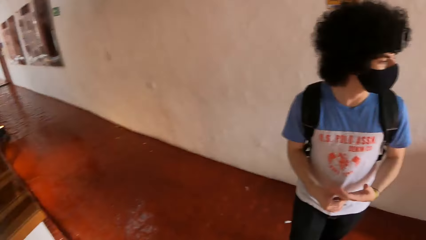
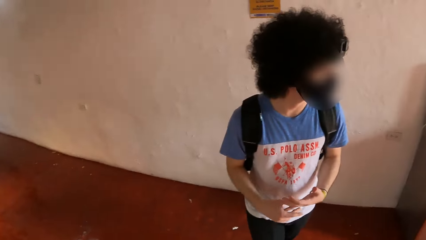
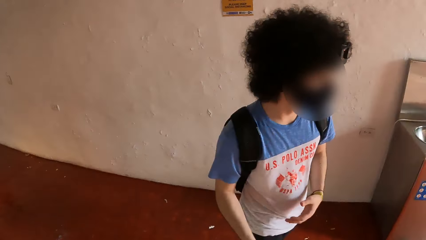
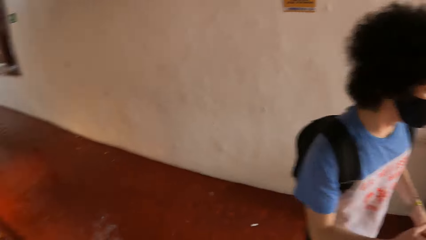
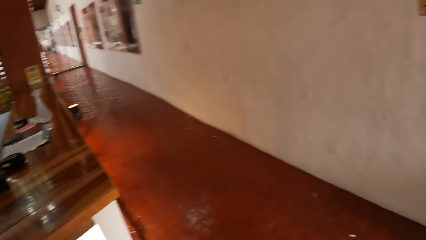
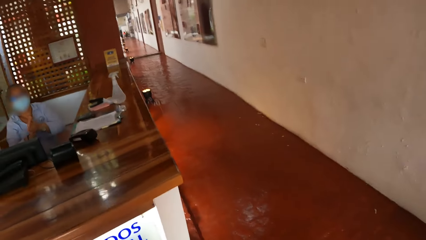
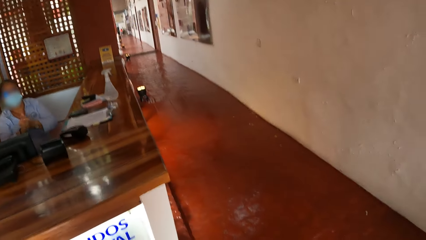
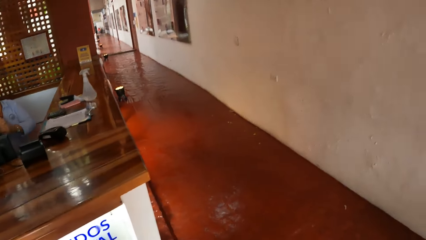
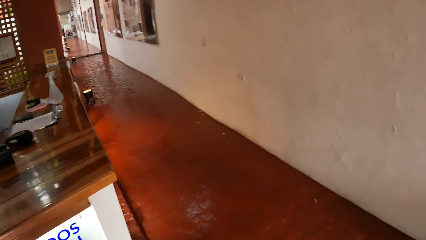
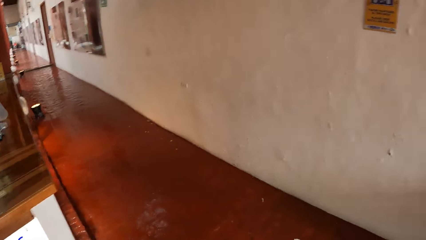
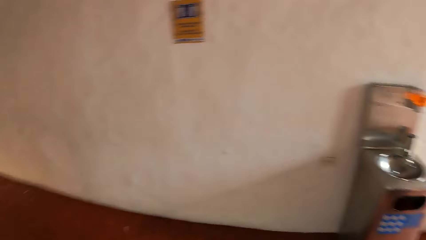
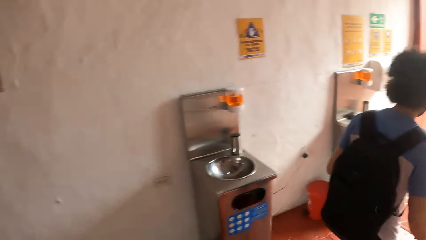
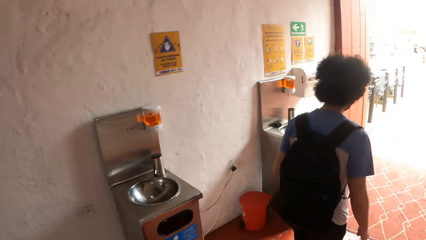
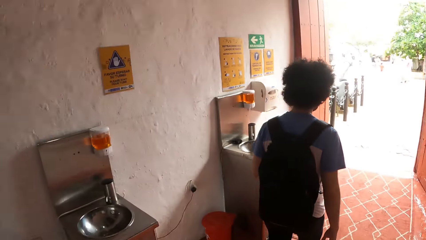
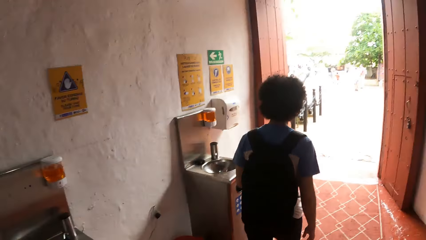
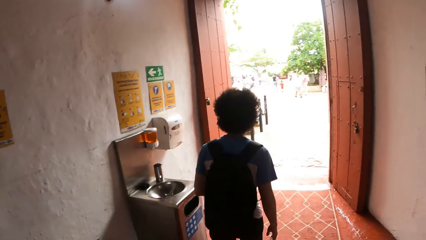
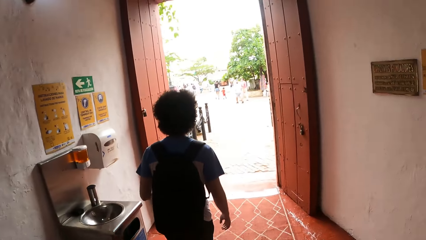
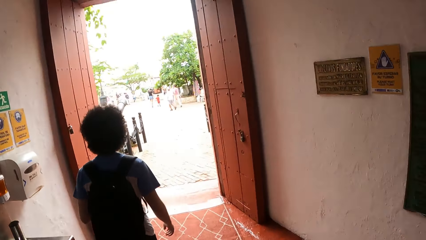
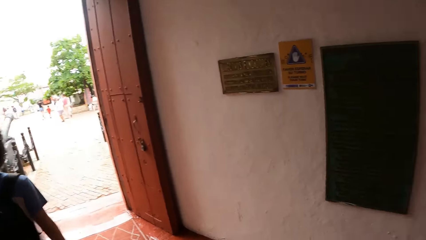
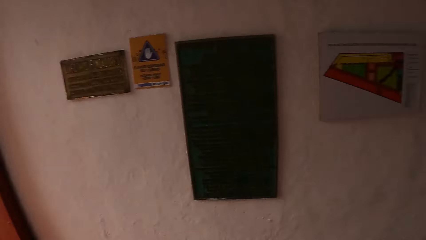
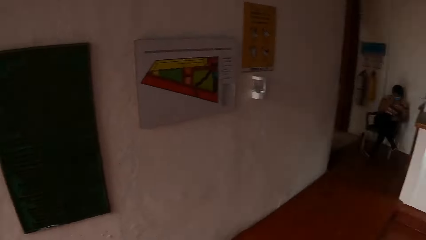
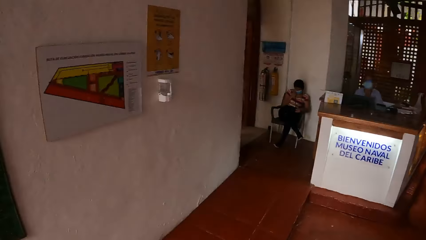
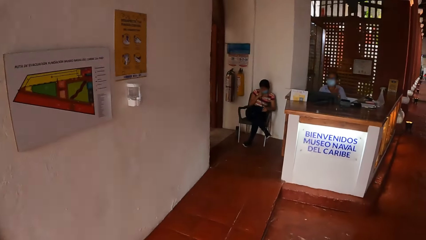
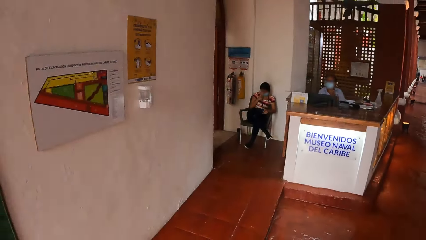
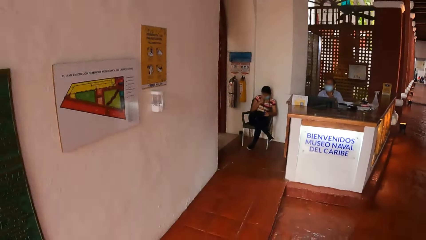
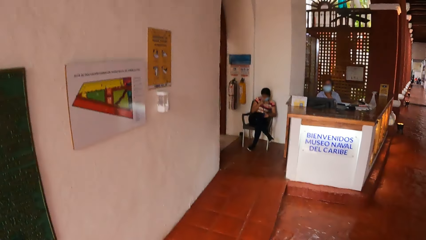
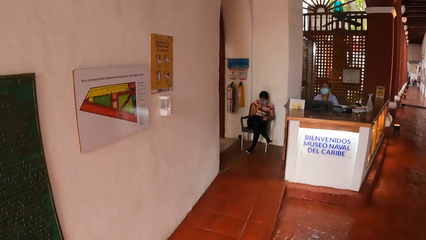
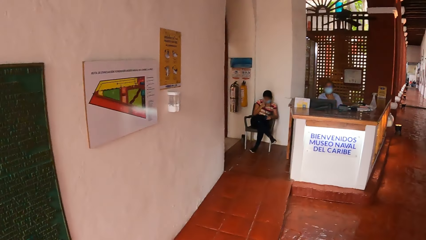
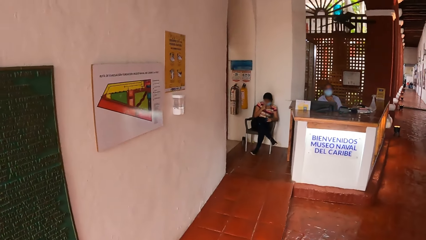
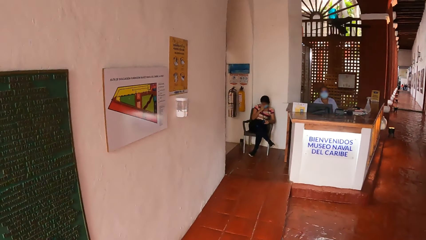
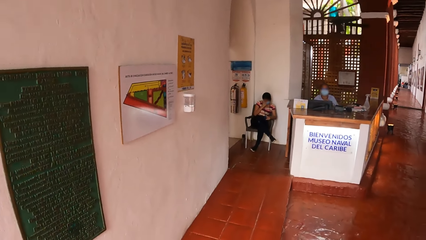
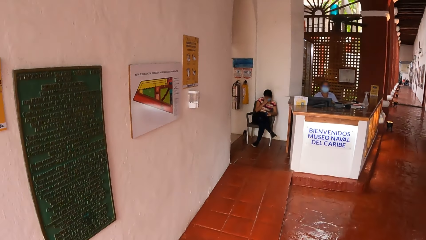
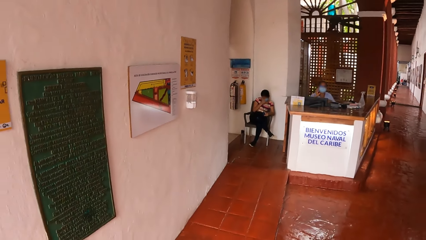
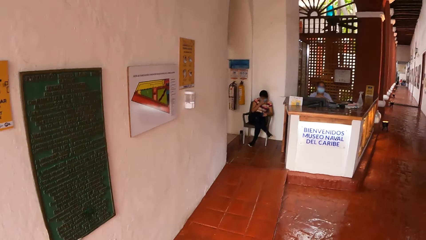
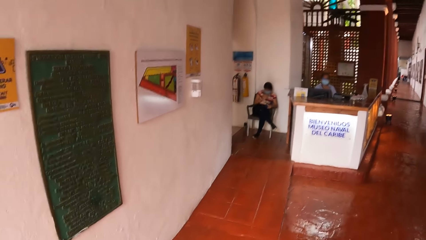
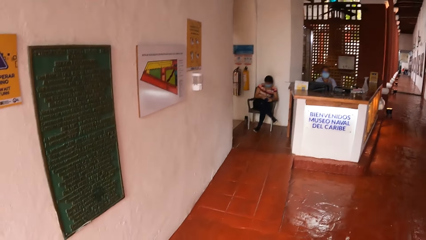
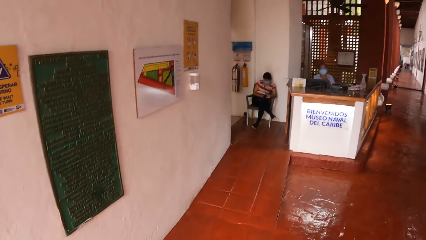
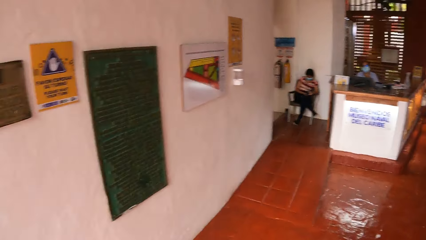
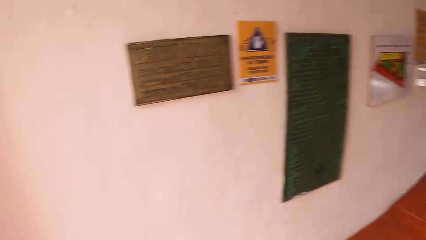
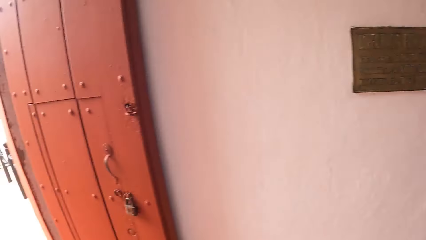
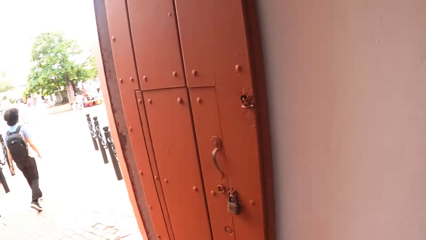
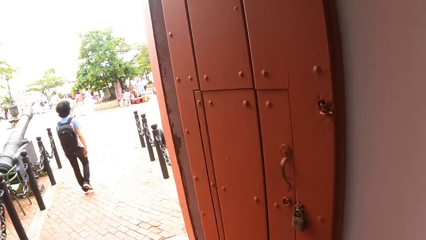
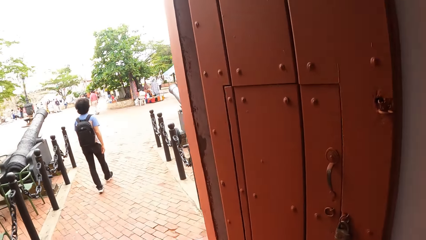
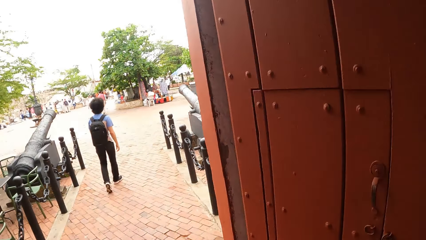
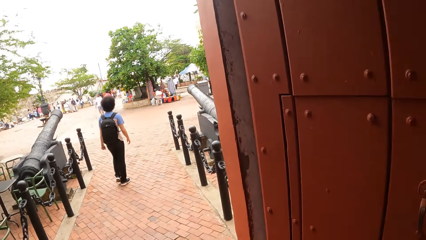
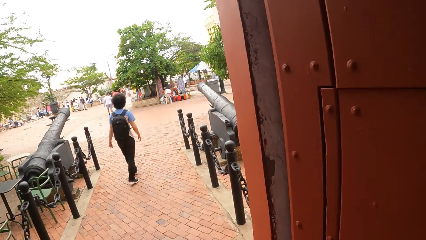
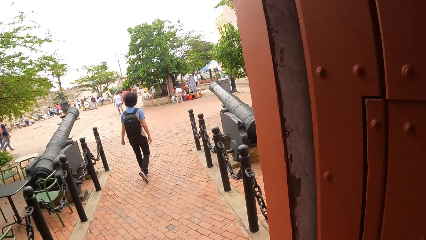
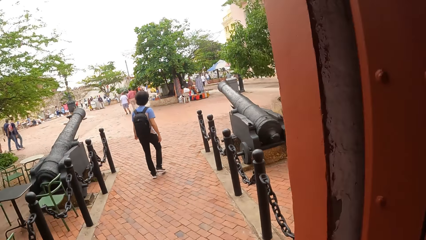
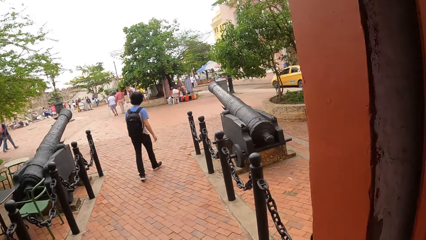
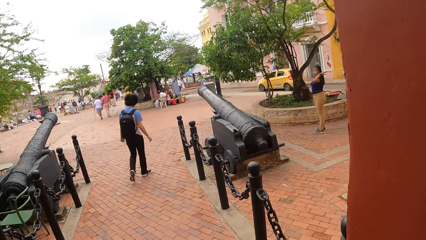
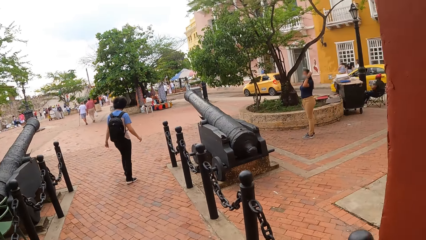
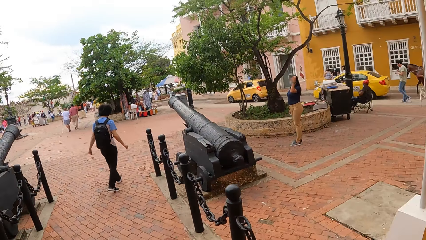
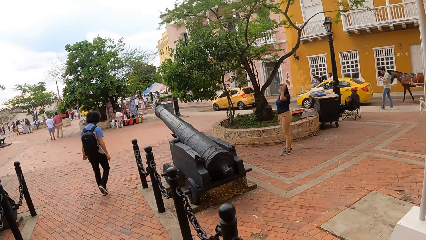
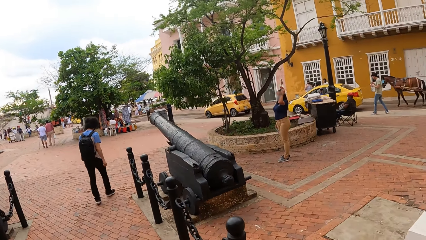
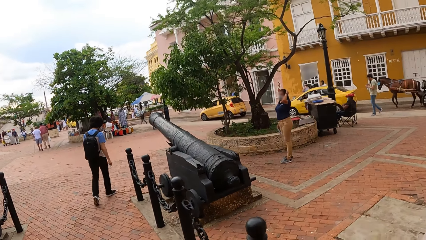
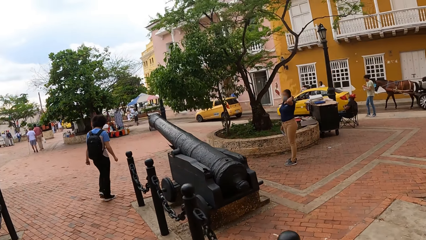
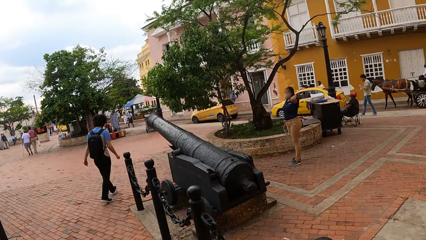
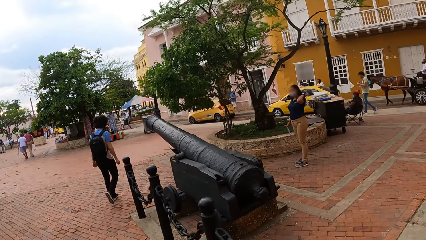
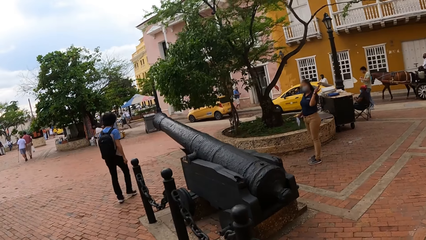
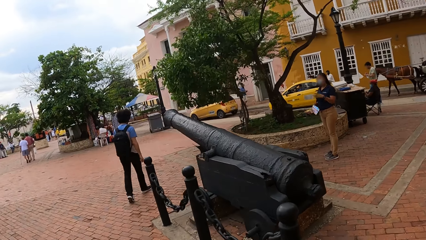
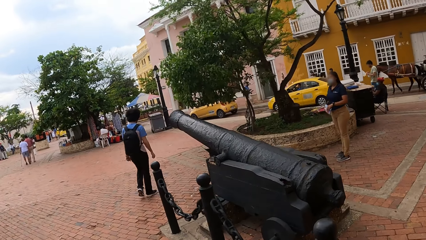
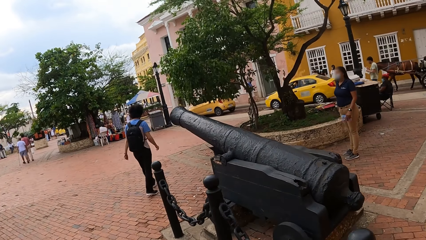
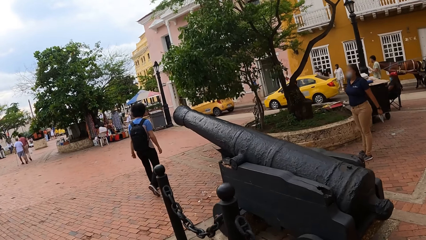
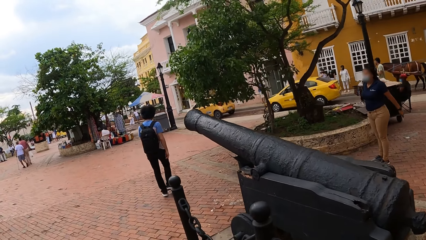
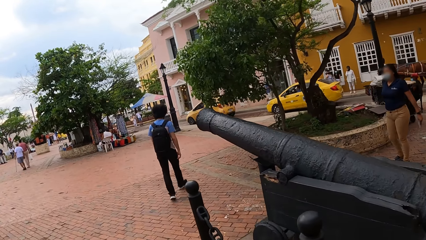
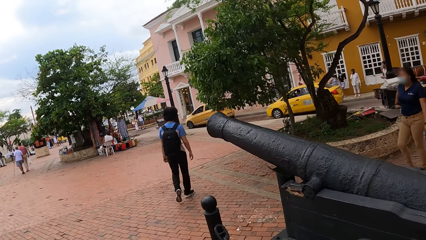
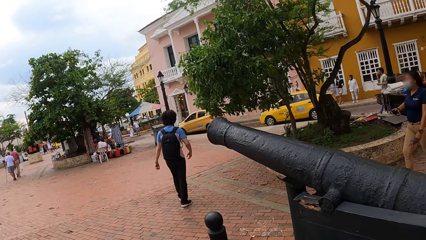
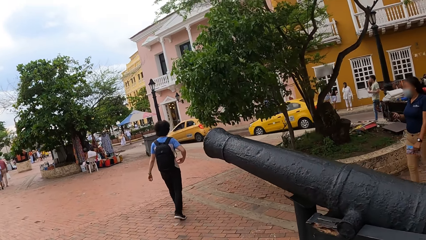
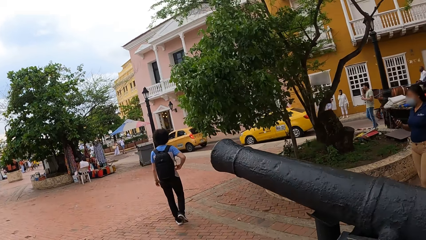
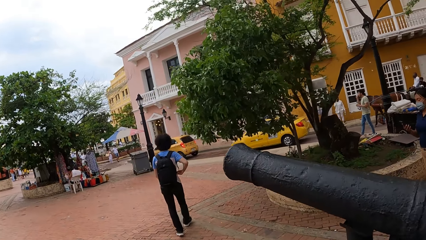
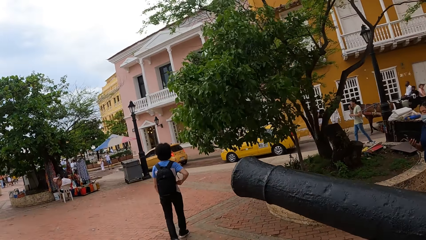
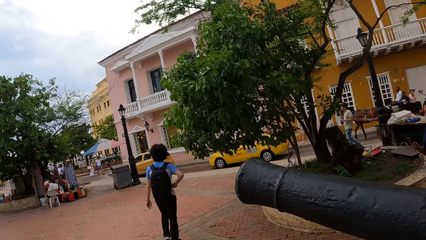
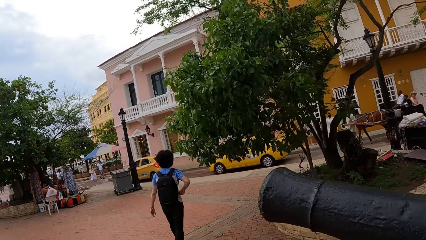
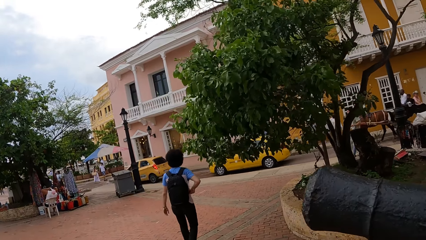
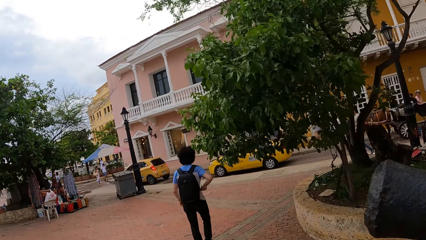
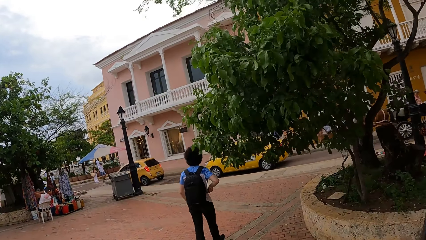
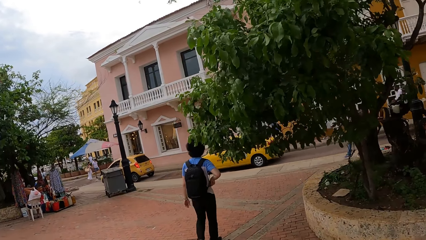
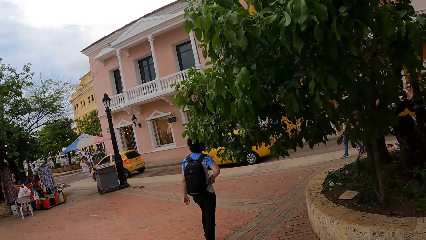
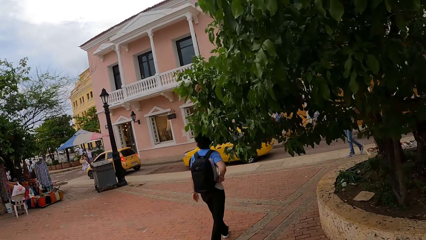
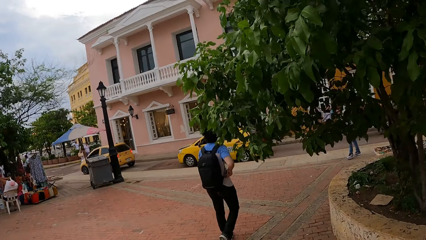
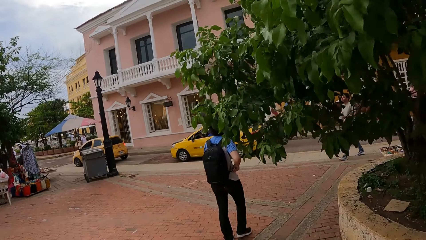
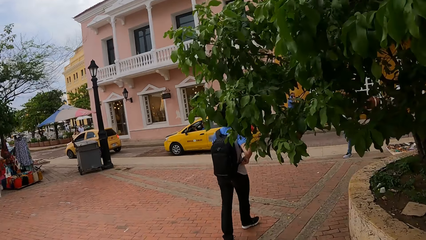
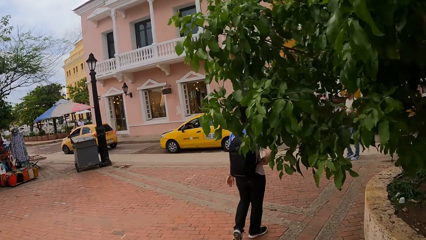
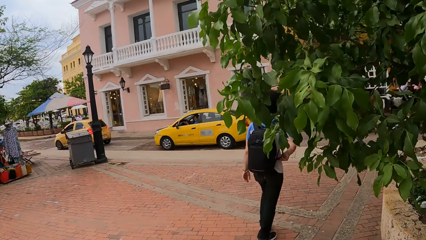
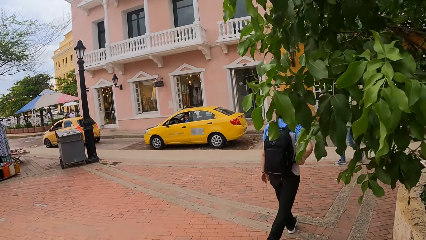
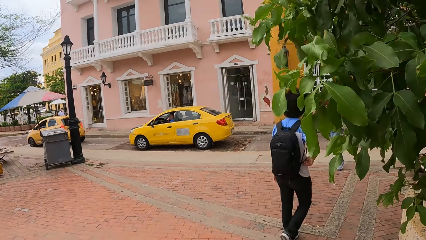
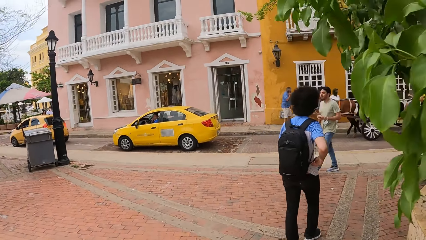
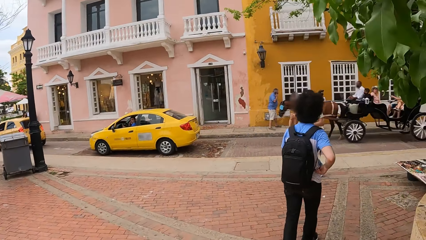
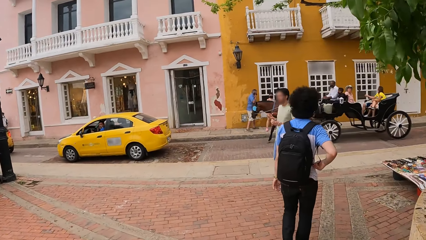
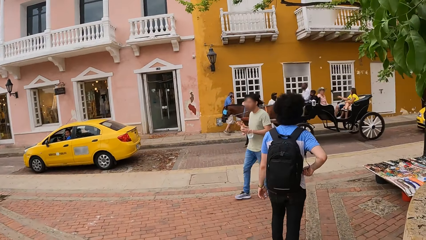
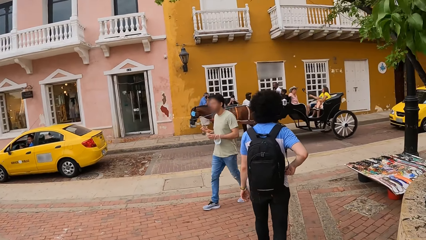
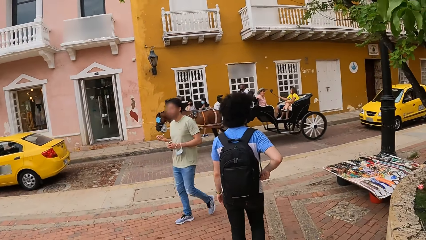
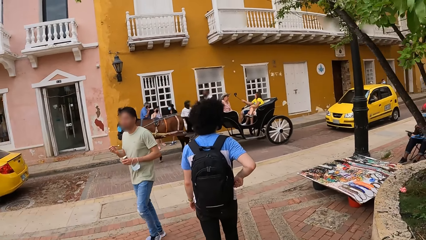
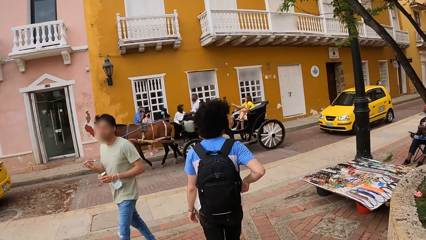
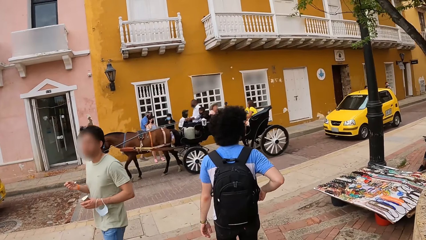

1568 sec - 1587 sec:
The camera wearer looks around. They walk out, look back and check the wall art. They walk along the pavement.
